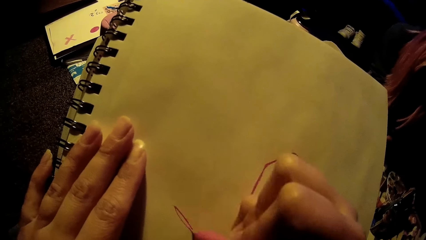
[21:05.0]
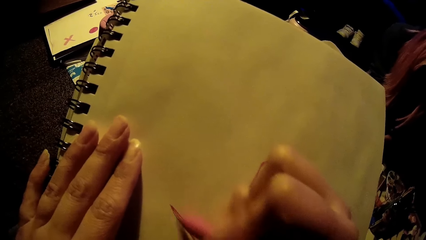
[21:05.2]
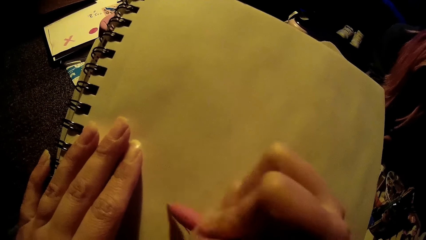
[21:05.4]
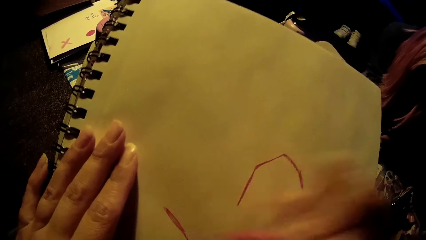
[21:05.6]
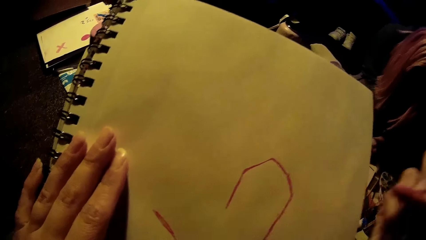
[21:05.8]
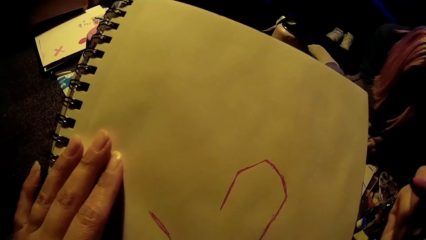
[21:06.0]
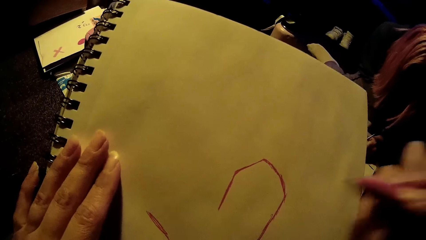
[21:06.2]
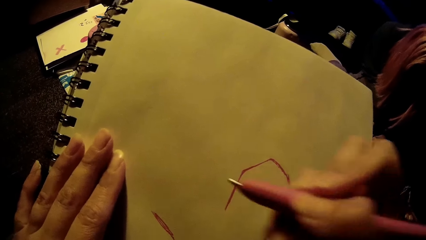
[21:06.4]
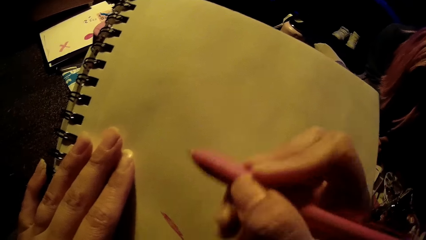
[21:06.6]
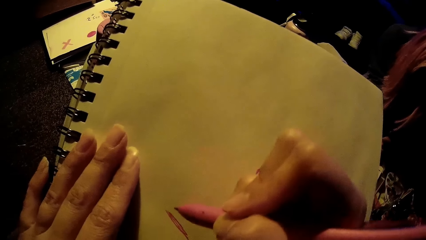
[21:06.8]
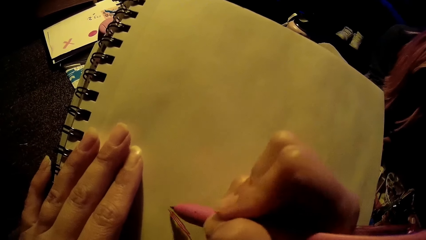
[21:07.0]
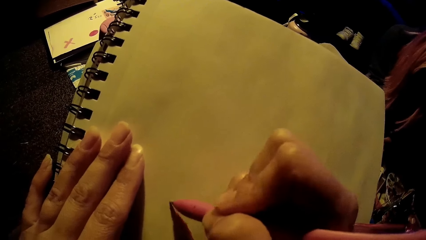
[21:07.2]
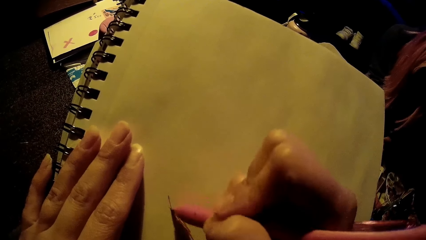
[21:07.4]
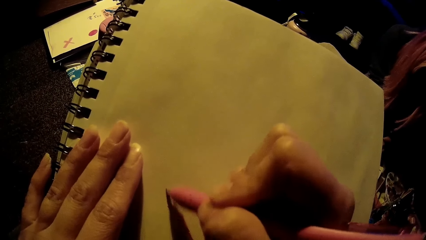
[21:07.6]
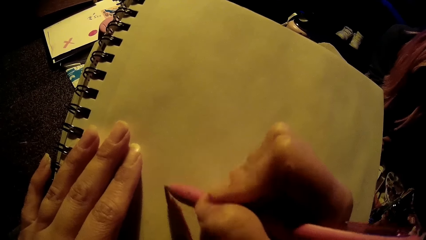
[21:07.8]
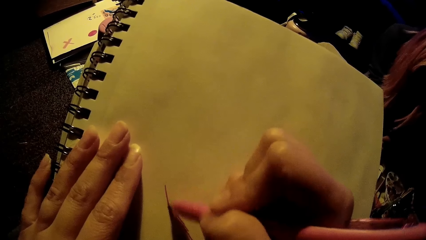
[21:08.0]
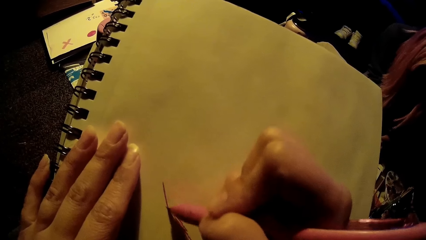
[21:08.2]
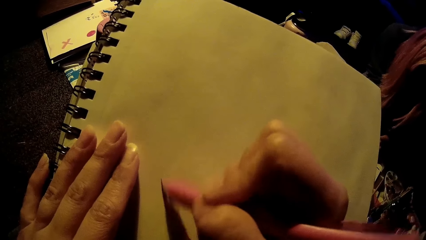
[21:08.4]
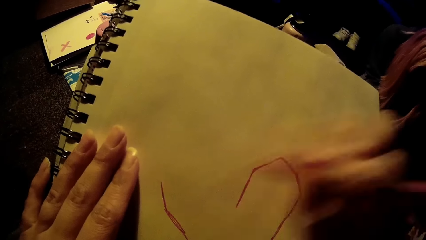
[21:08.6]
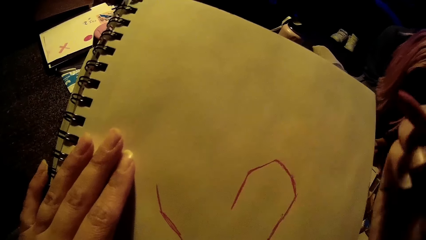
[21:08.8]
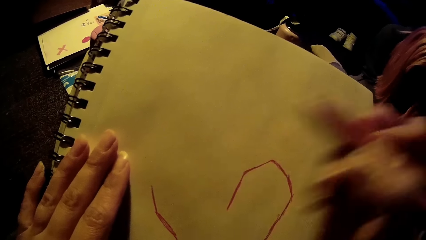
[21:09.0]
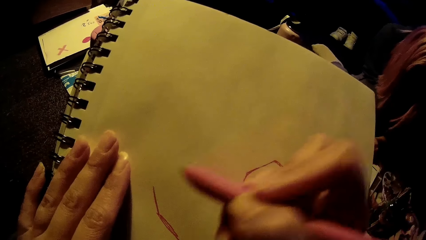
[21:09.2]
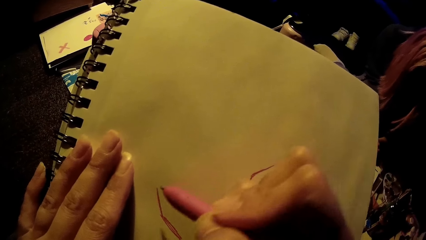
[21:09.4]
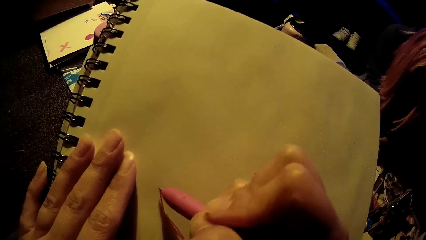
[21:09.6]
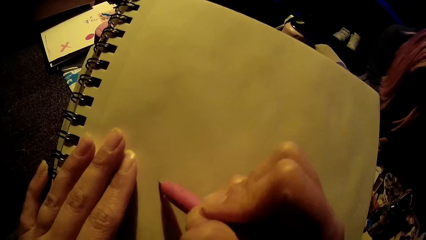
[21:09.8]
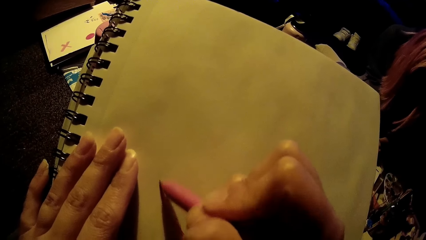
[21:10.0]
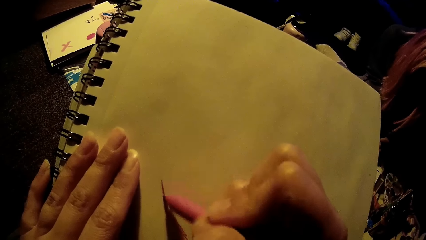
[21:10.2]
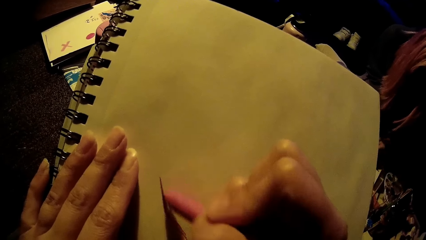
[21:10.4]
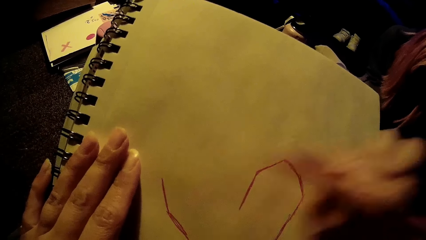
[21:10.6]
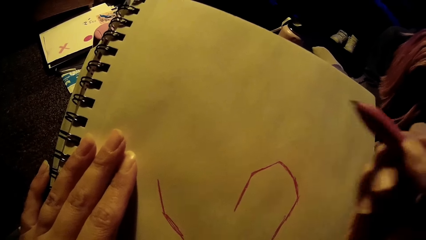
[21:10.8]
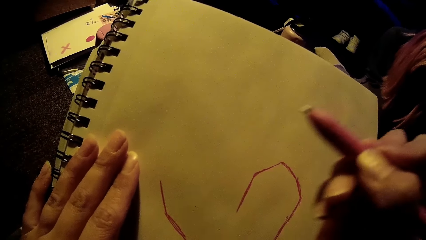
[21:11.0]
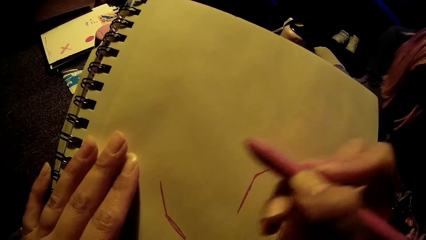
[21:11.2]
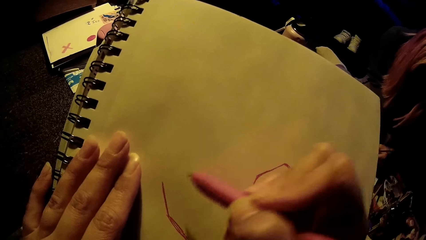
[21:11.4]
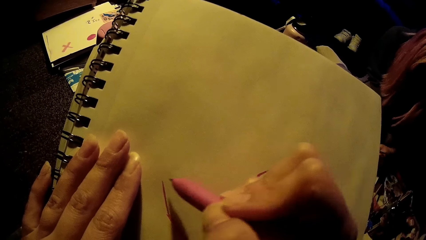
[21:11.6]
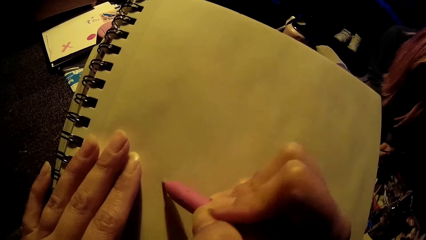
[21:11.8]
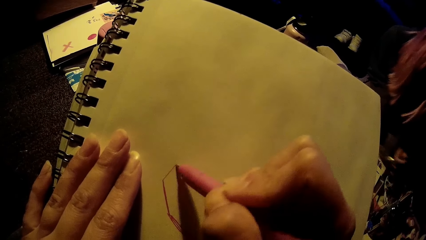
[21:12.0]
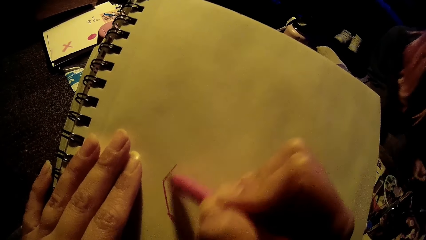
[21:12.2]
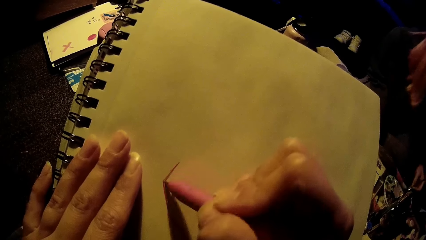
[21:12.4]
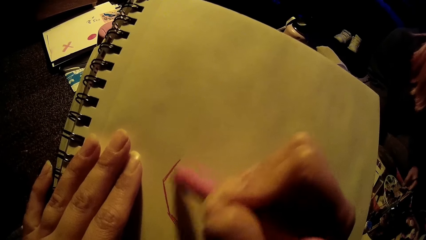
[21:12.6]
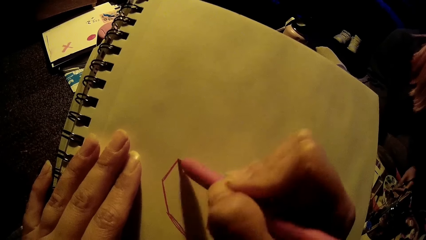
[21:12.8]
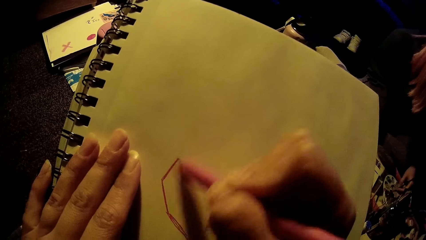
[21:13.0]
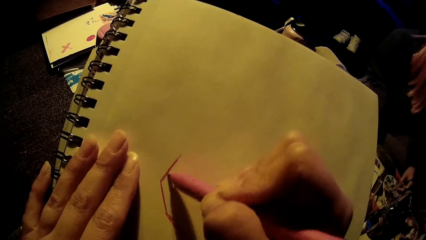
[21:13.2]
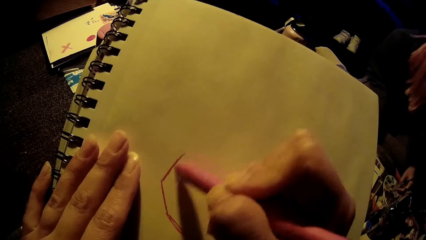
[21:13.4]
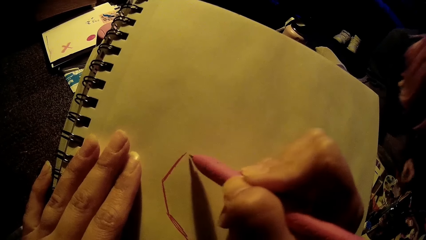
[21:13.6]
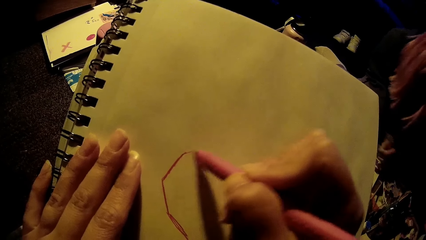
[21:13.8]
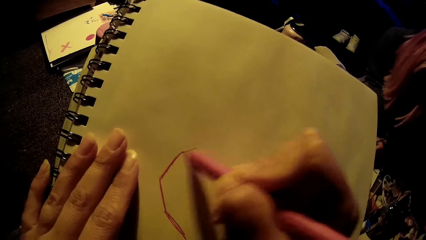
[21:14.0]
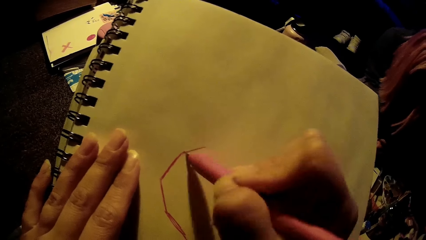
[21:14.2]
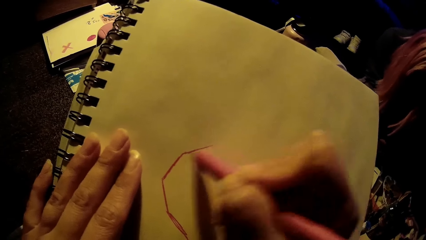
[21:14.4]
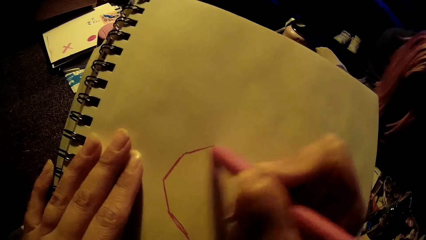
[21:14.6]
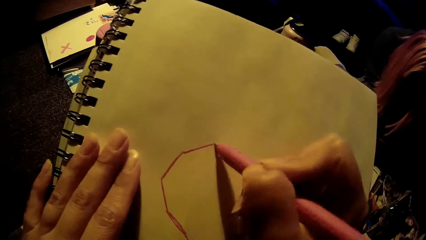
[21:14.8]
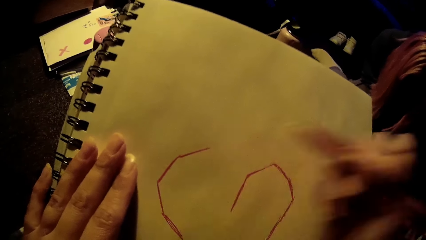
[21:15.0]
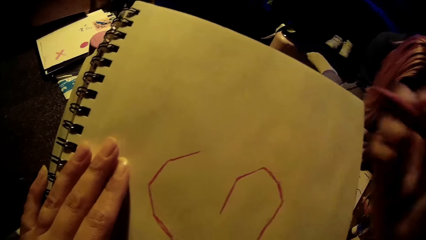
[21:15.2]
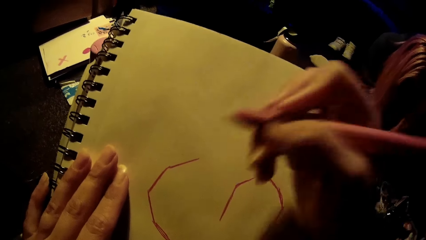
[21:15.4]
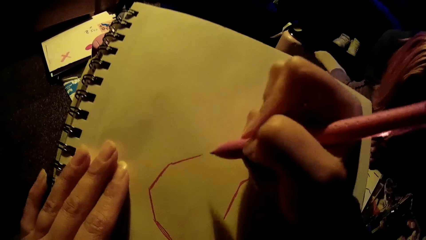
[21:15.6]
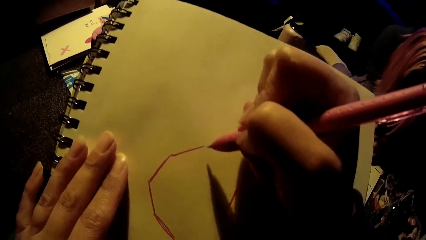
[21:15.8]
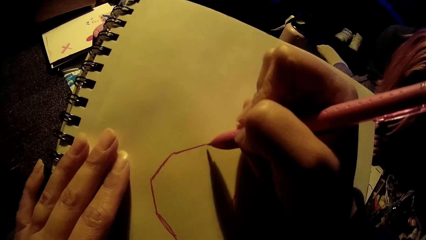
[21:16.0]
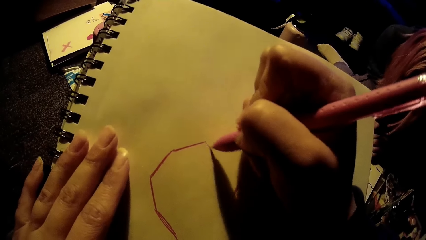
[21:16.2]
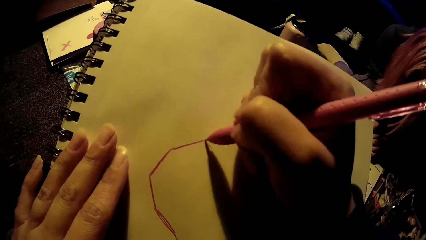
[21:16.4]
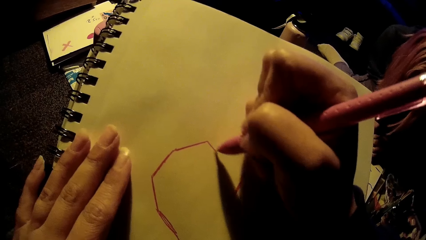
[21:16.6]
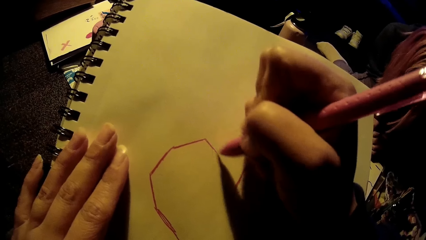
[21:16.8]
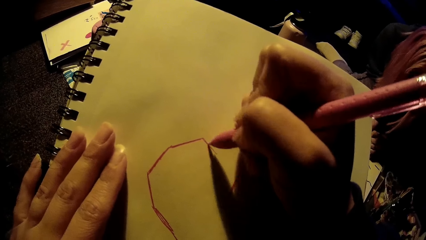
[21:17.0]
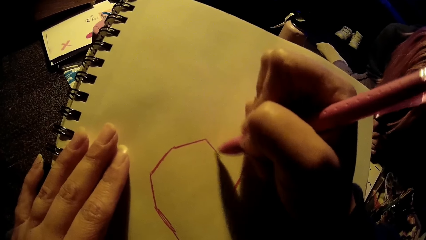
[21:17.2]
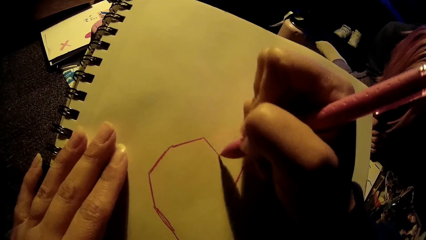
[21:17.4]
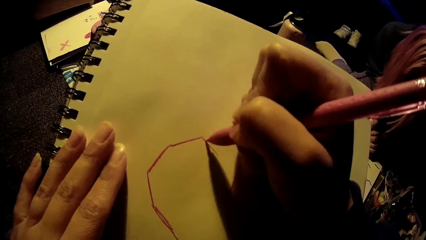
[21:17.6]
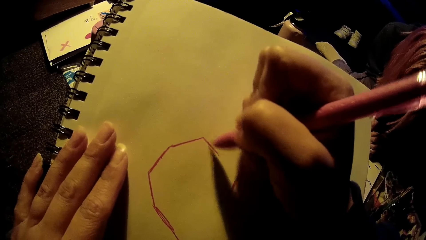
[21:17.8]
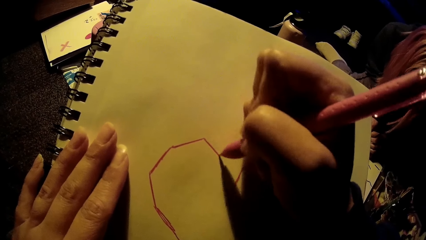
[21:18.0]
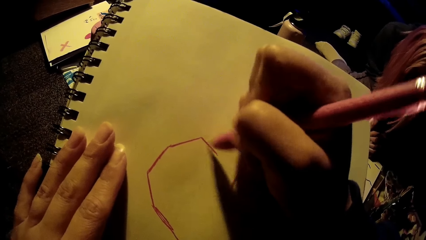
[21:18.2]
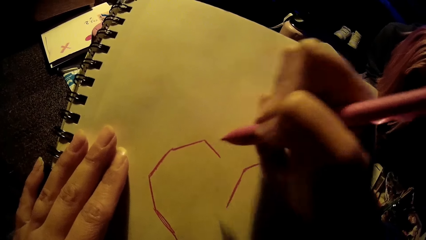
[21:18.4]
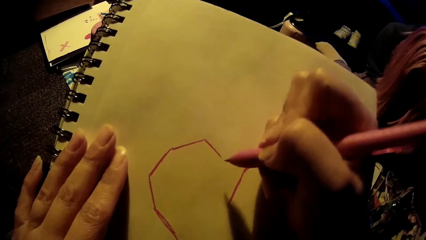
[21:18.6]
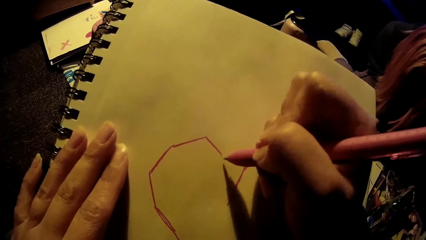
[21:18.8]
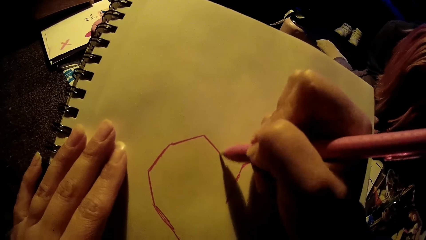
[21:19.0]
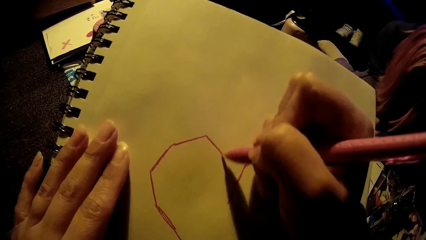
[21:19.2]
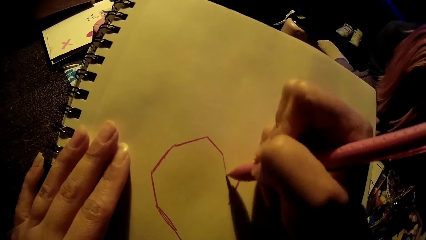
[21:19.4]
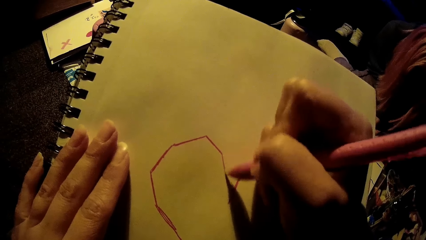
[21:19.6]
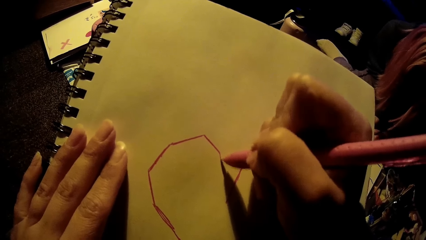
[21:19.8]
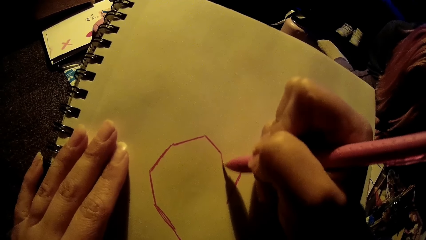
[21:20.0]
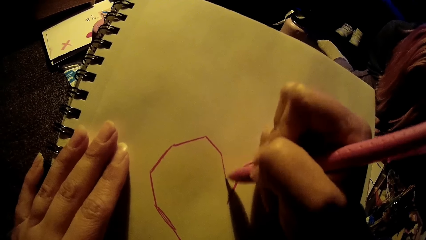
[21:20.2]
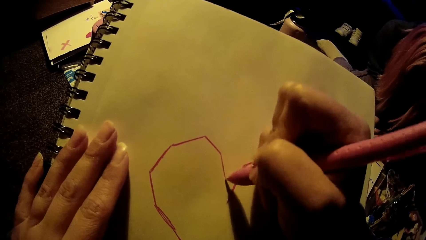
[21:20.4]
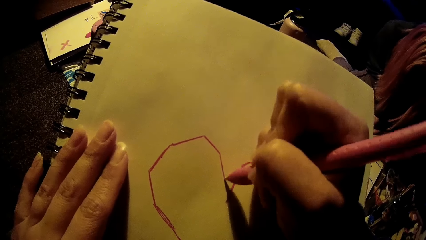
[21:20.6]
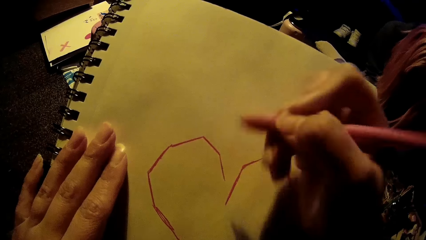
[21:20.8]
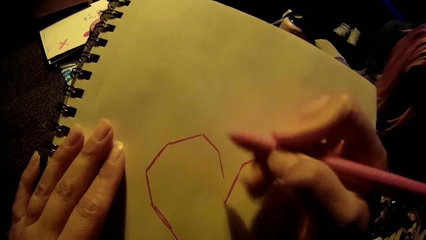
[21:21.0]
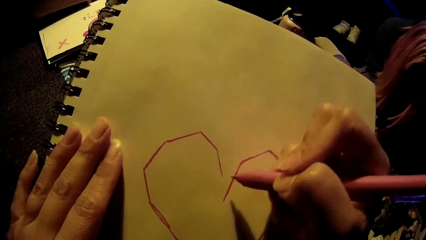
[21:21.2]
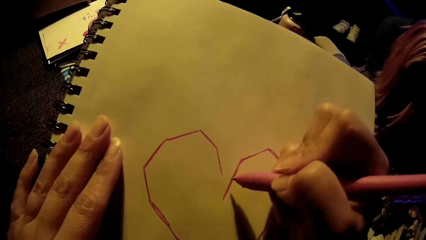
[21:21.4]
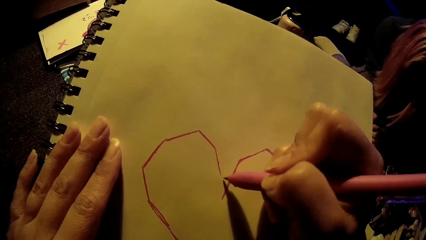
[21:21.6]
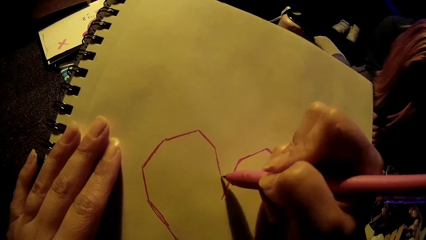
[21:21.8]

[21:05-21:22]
A woman paints on the paper with the paint brush in her left hand. The woman rubs the paintbrush in paint with her left hand. The woman paints on the paper with the paint brush in her left hand.
